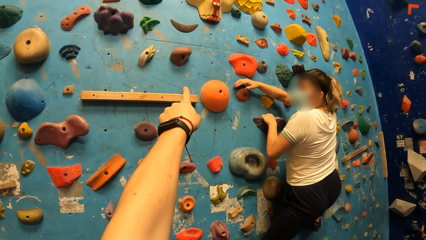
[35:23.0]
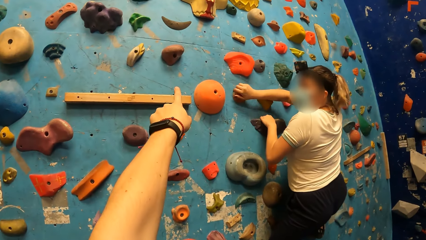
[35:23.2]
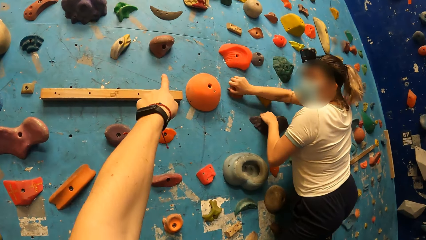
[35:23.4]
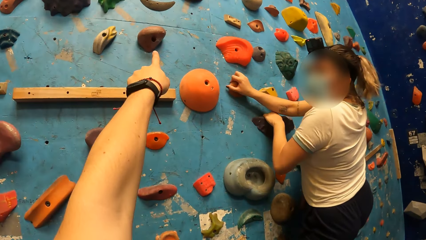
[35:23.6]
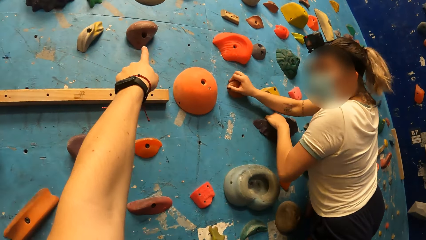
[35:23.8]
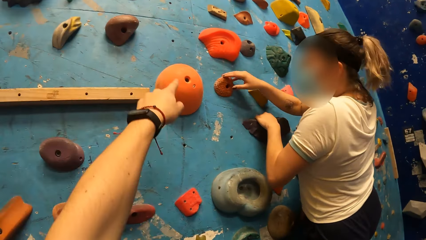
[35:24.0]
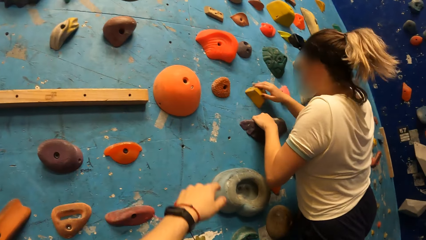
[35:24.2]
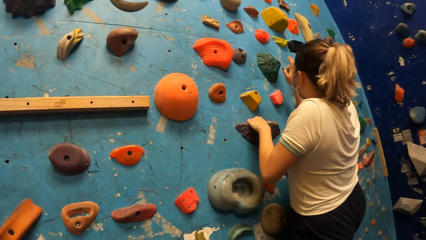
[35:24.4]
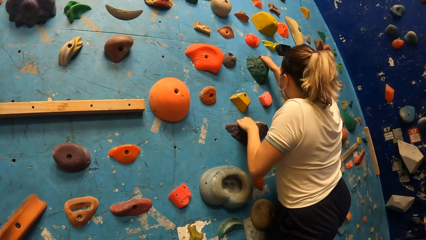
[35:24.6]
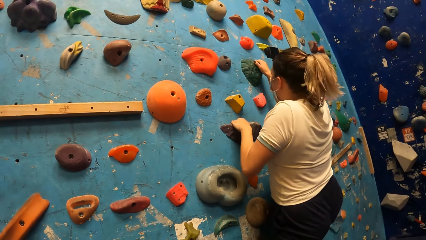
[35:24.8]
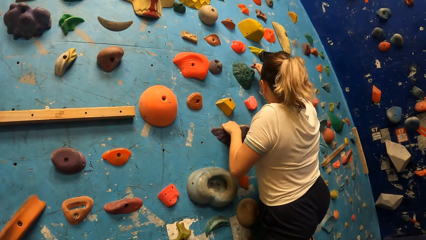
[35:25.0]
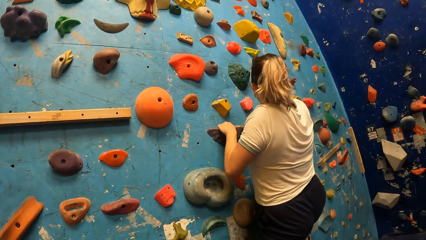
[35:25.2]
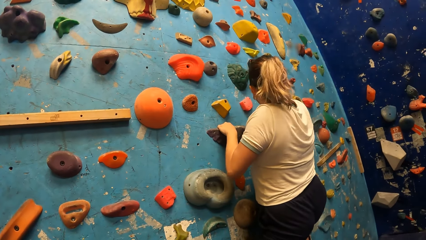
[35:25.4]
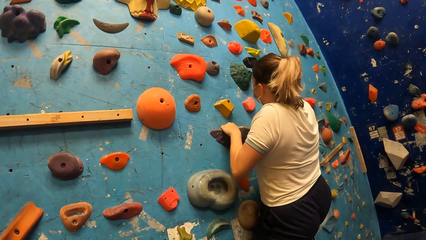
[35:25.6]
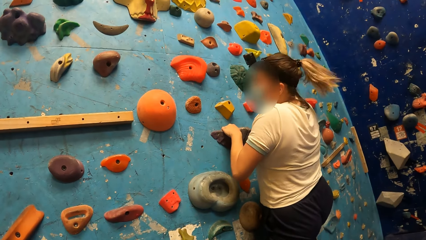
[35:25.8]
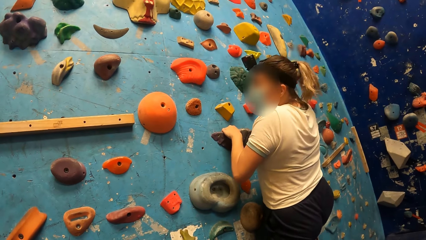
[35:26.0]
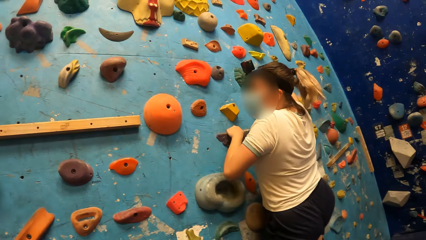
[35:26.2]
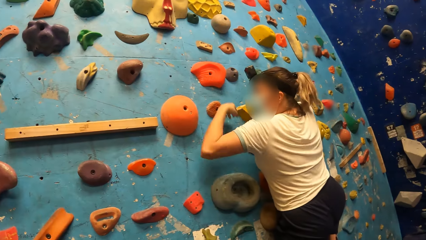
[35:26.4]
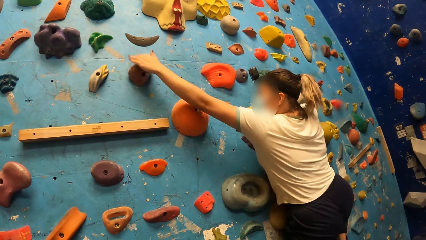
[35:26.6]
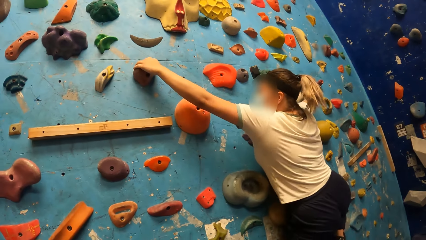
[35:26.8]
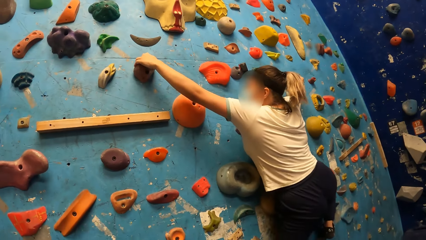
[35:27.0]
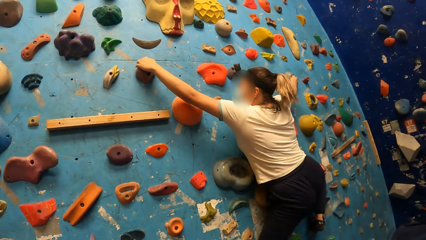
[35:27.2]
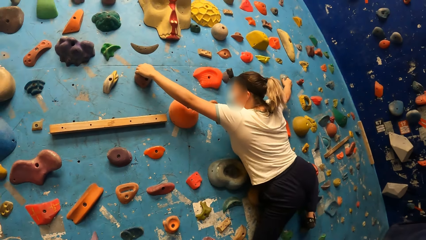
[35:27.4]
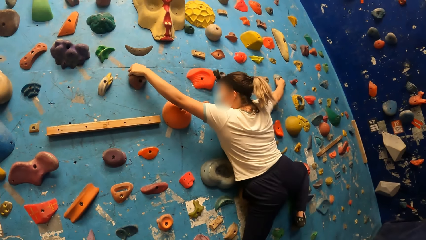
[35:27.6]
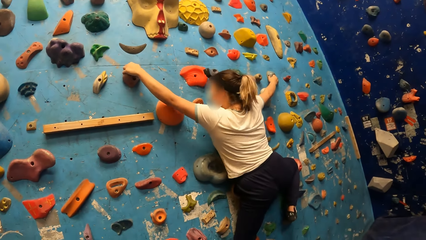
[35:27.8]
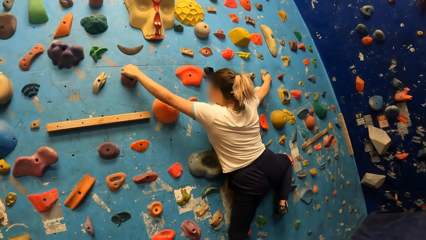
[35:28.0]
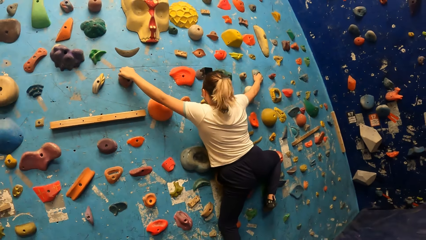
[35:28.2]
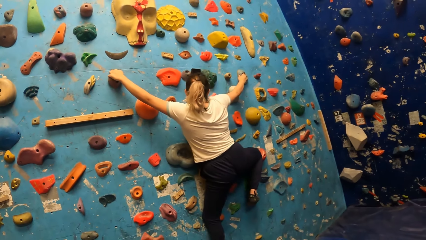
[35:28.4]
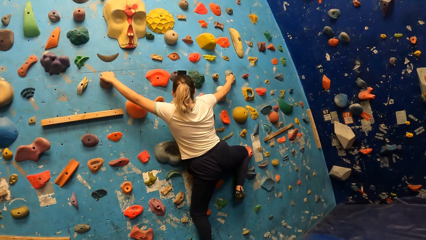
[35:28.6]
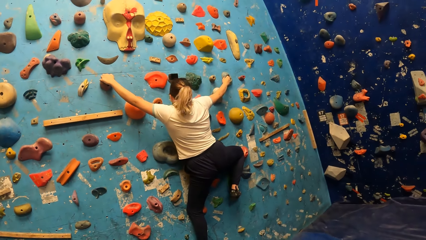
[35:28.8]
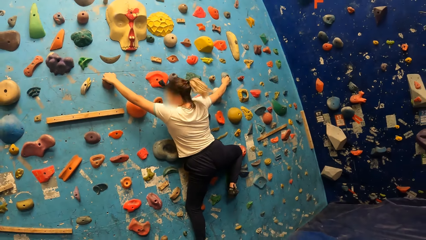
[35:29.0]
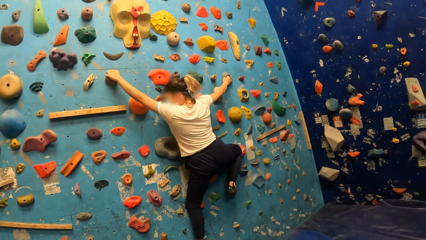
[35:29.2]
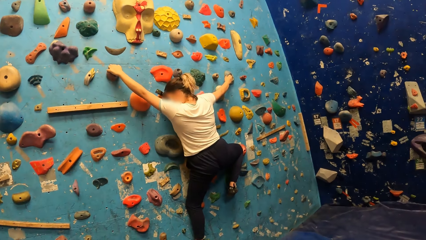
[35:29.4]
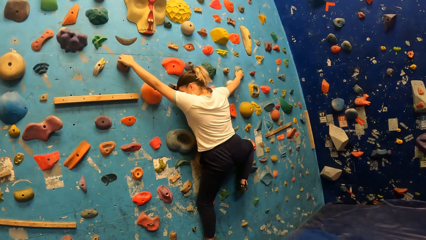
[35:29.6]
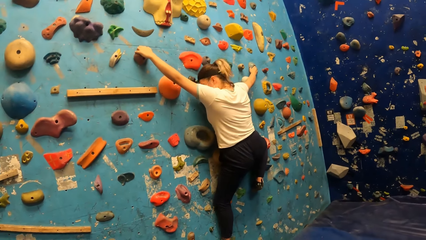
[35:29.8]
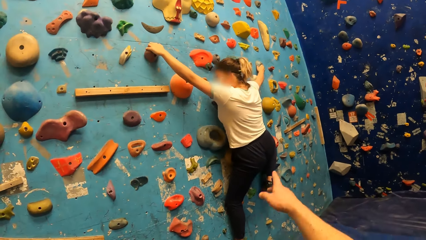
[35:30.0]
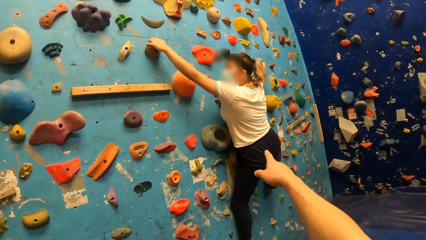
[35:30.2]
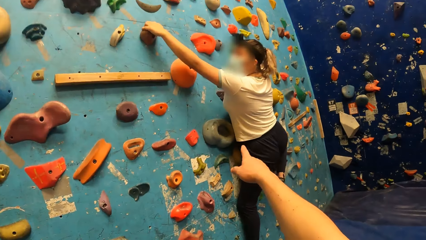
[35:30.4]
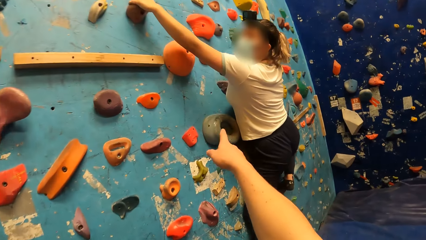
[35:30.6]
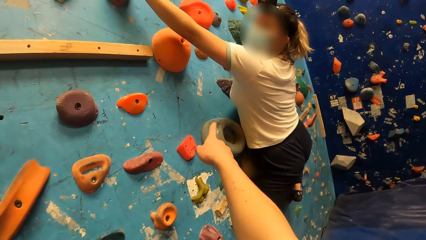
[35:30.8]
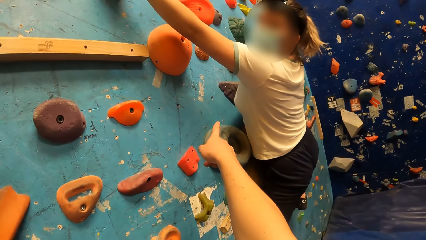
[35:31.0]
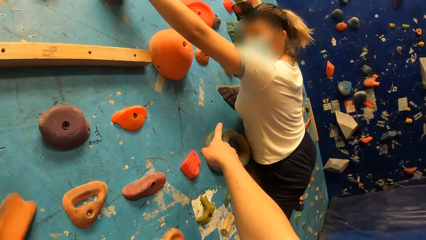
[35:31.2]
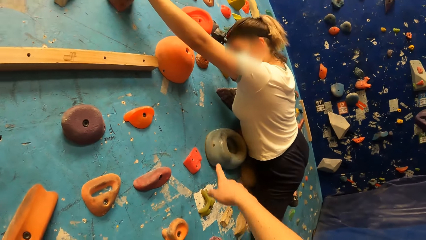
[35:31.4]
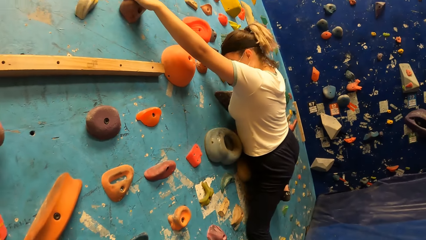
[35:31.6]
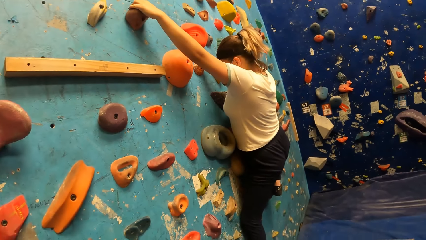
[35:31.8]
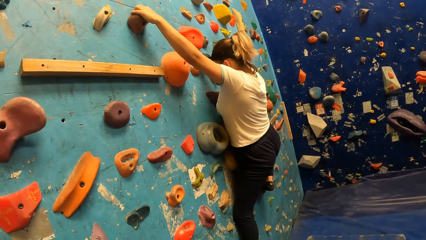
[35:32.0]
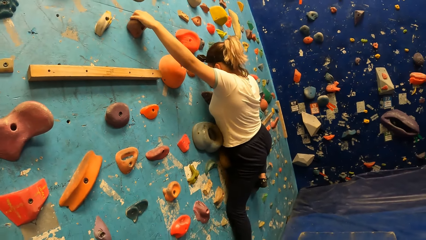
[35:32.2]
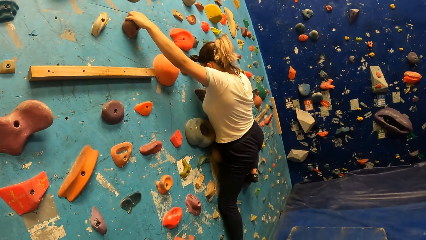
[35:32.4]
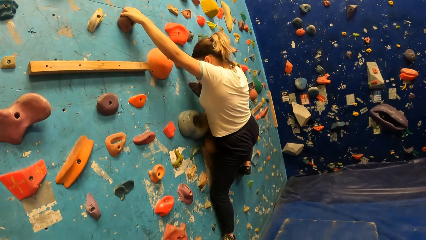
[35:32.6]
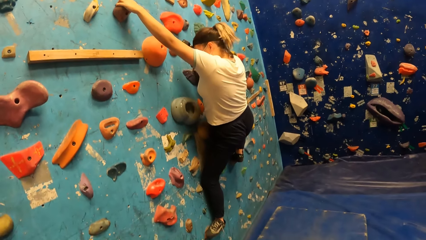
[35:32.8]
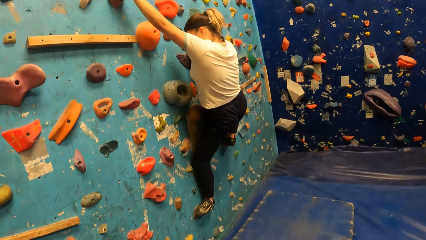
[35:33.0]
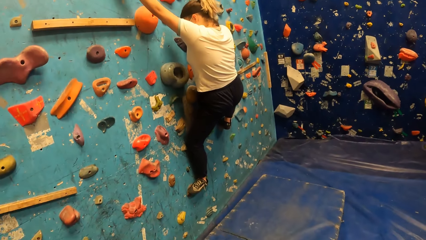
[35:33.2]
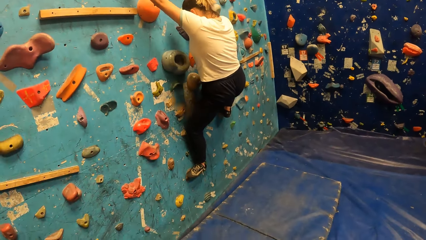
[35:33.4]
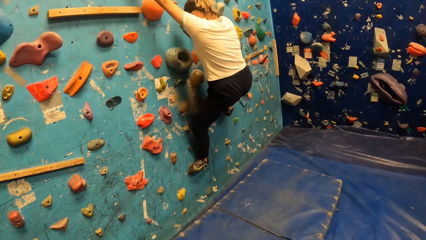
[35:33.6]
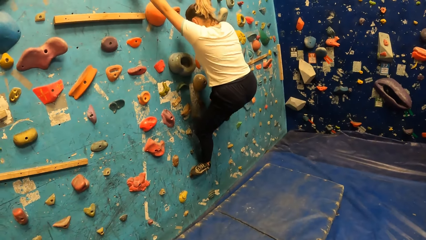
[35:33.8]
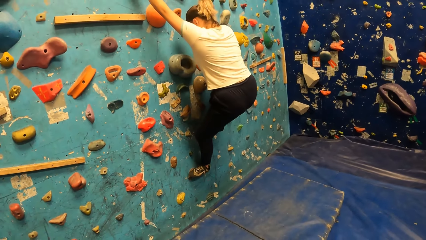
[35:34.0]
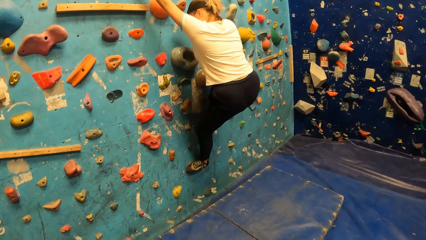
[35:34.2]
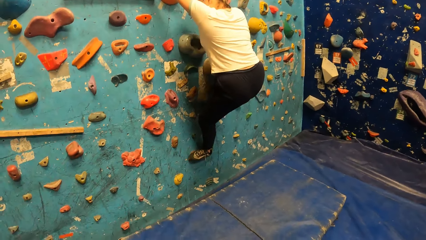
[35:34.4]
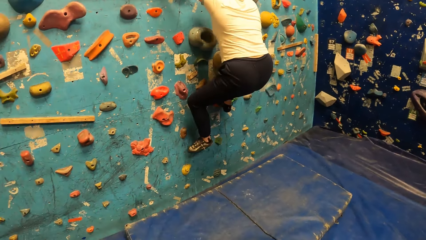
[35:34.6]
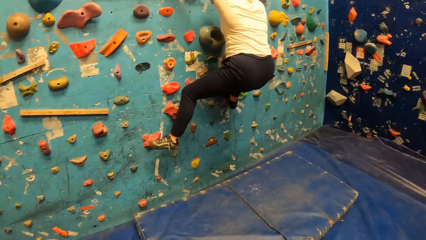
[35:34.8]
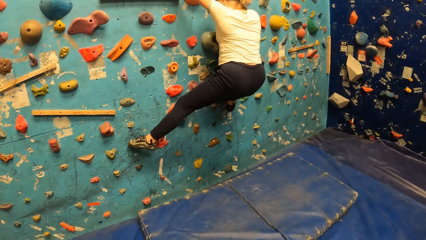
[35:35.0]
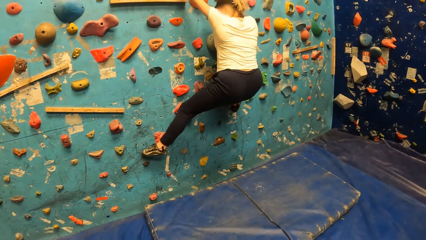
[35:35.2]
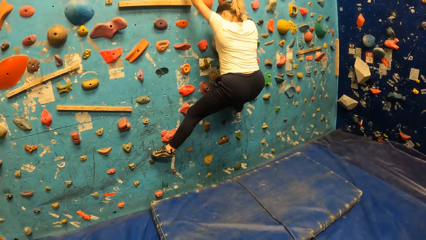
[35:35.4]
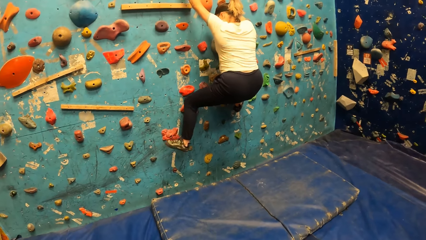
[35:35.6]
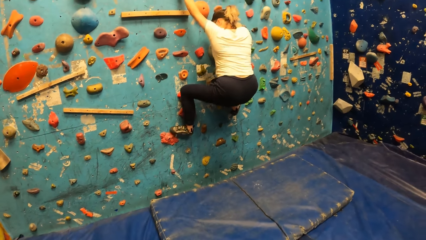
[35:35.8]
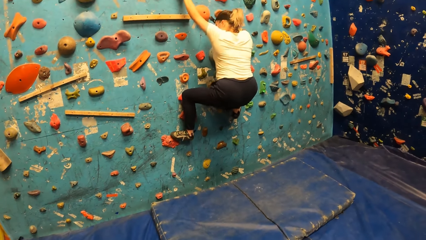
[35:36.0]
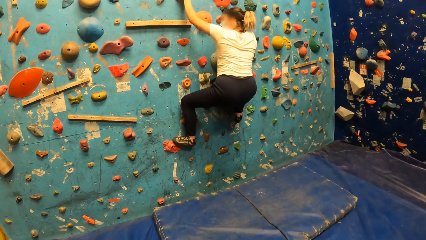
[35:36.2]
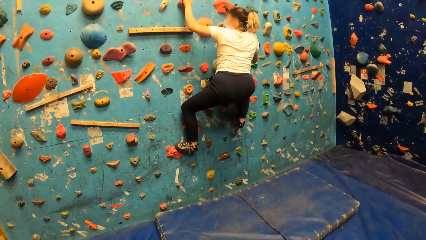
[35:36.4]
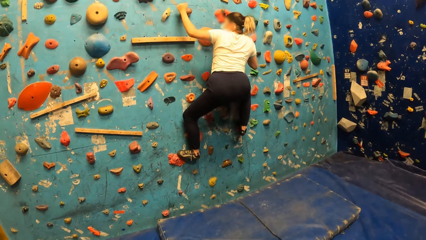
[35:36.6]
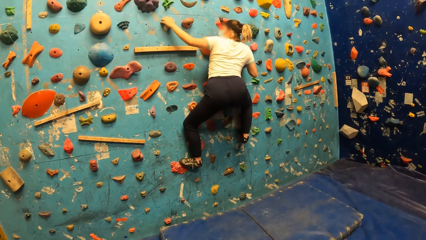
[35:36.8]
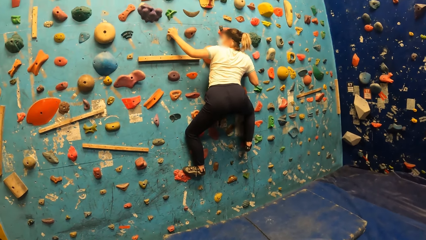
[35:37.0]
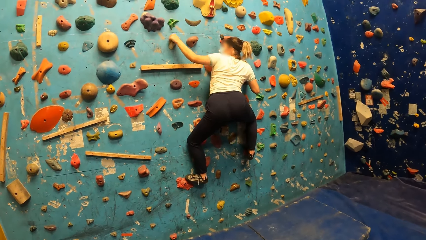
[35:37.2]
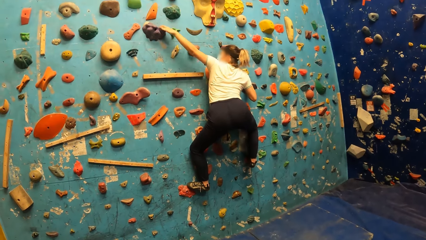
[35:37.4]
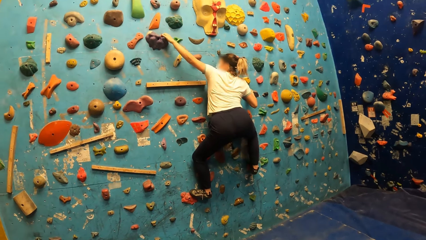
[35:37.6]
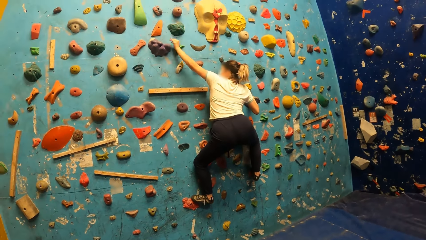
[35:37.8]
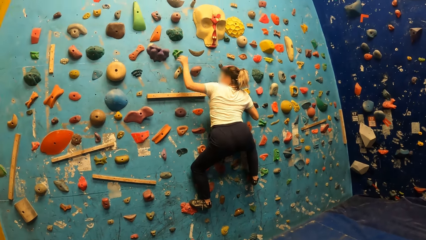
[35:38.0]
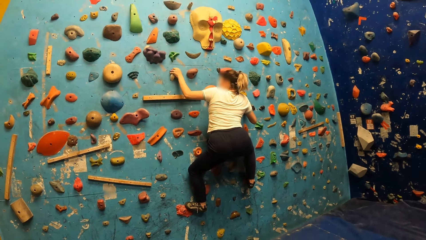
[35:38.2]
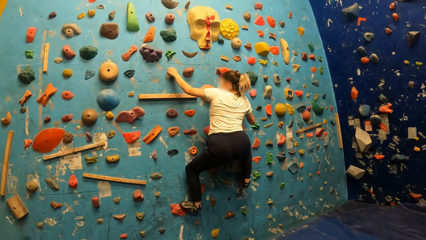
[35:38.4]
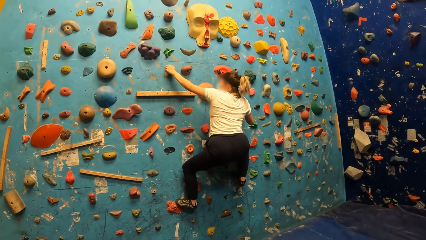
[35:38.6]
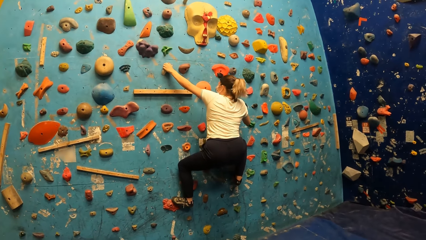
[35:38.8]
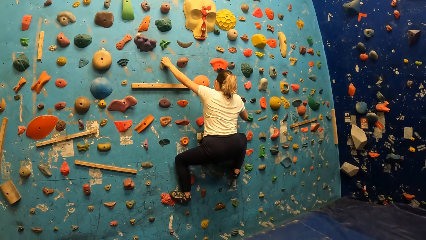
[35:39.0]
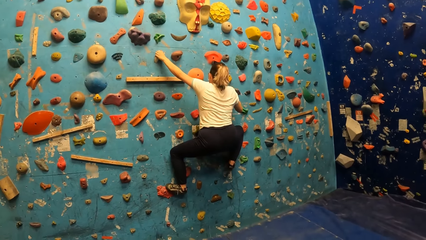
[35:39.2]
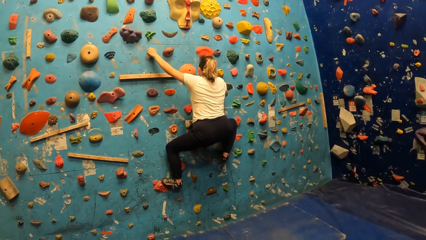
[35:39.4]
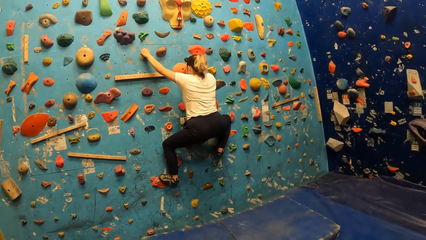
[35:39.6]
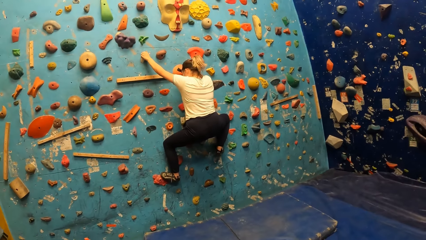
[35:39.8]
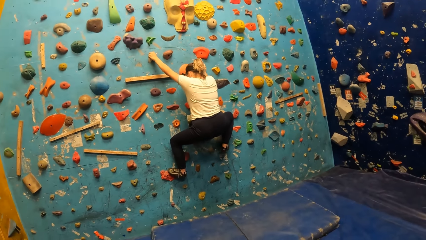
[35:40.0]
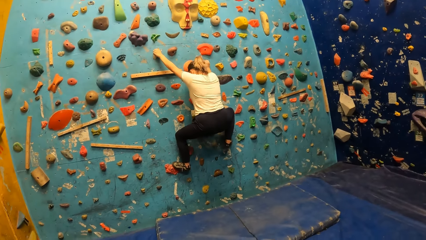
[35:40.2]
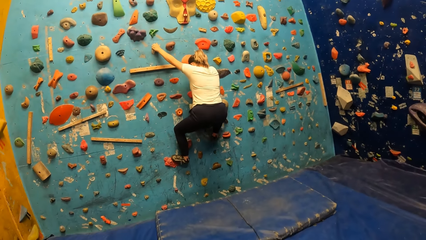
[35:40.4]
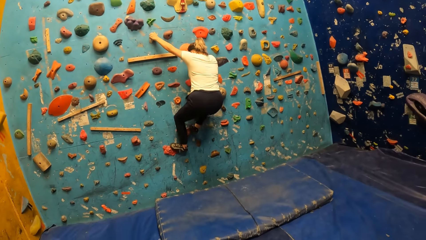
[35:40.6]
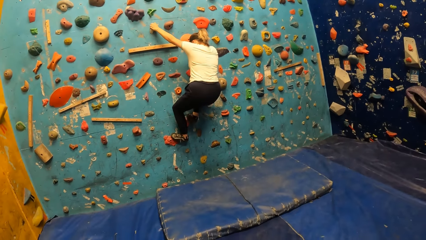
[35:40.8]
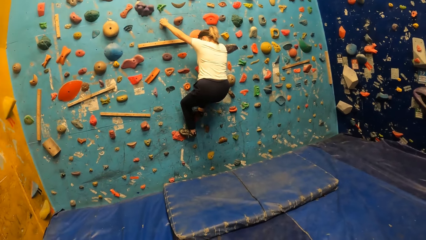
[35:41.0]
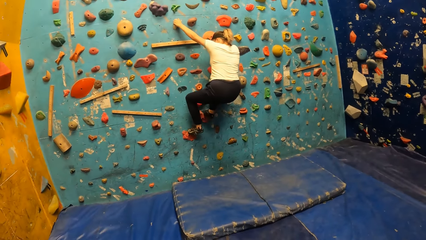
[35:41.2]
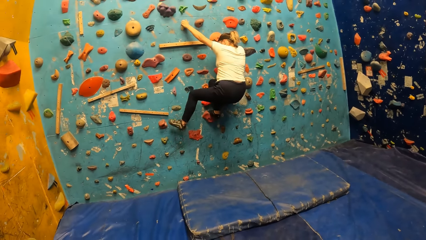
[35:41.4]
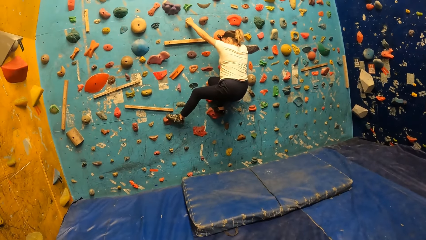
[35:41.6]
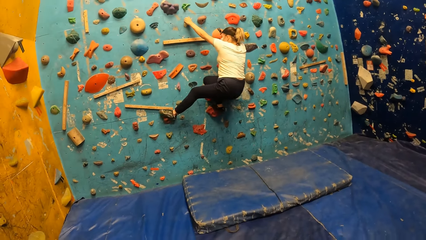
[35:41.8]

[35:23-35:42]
The camera wearer points to a climbing hold with his left hand. He interacts with a woman. The woman climbs the wall. The camera wearer points to a climbing hold with his right hand. A man shows direction to the woman. The woman climbs the wall.
